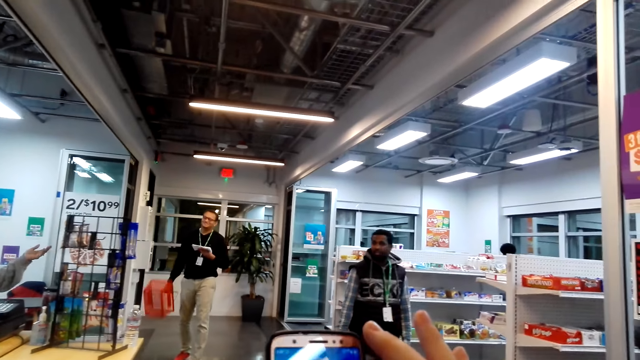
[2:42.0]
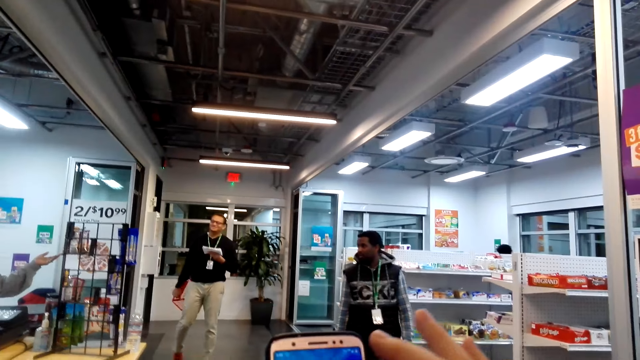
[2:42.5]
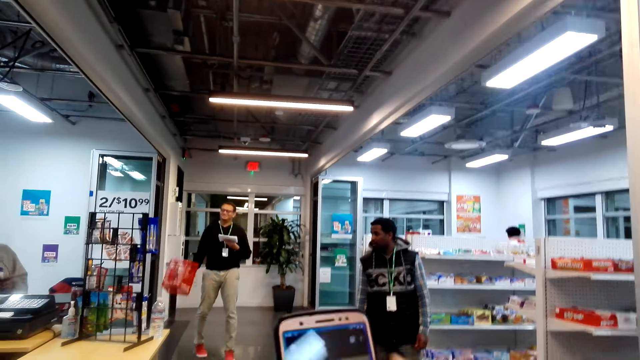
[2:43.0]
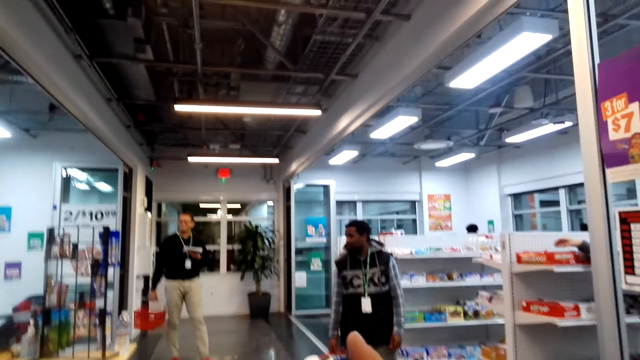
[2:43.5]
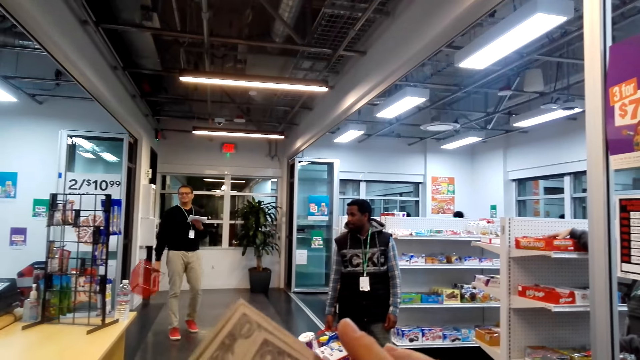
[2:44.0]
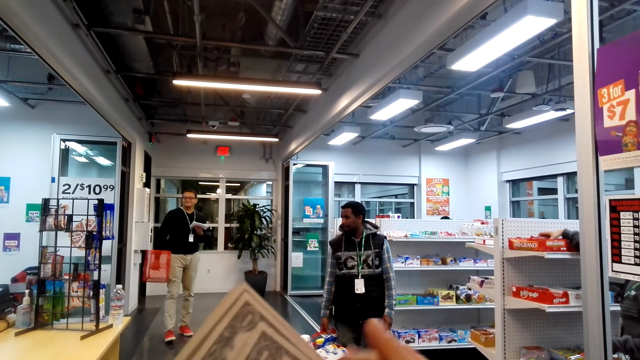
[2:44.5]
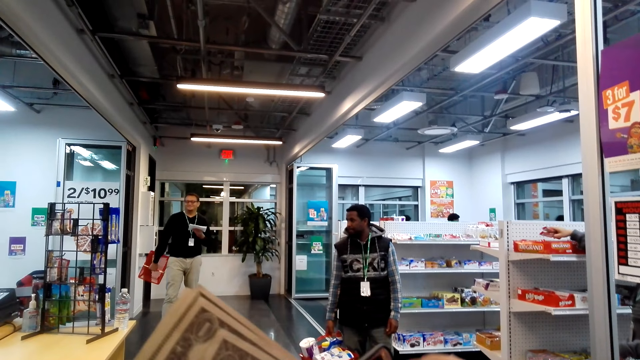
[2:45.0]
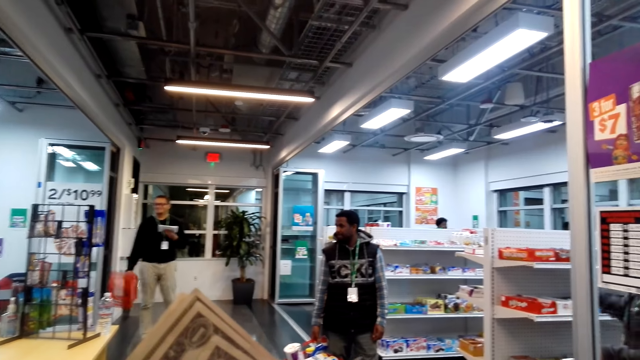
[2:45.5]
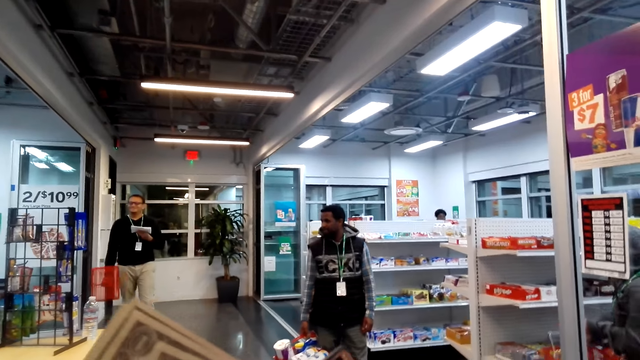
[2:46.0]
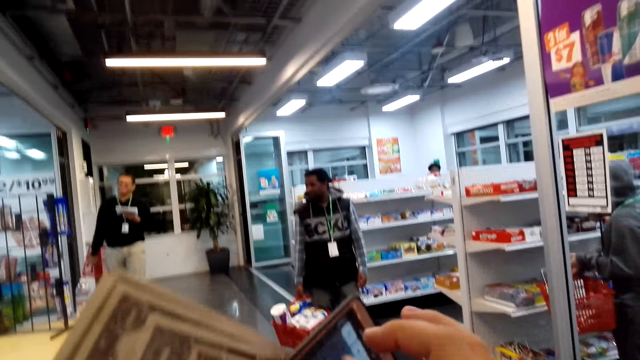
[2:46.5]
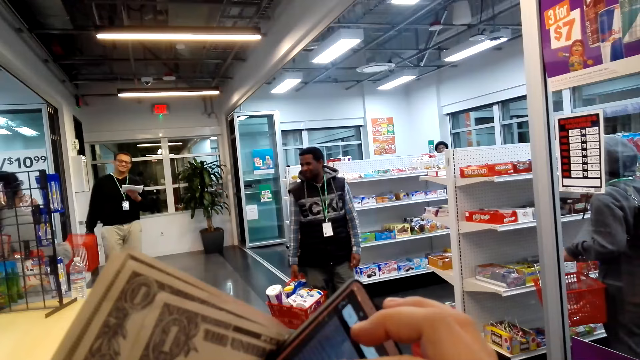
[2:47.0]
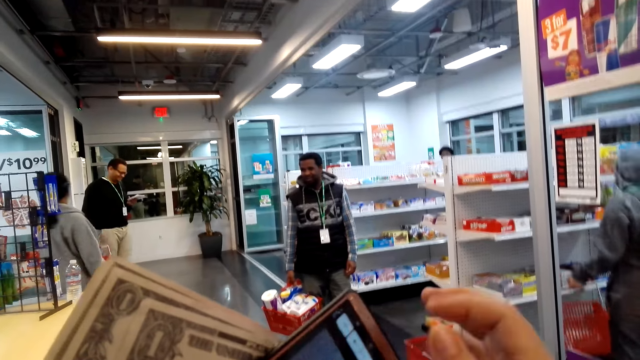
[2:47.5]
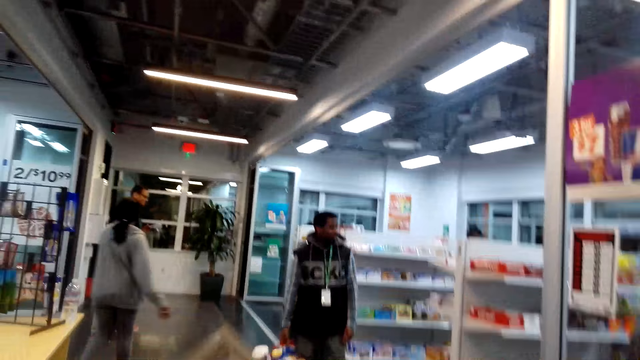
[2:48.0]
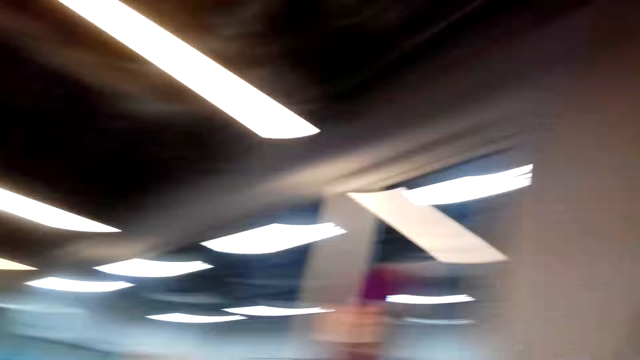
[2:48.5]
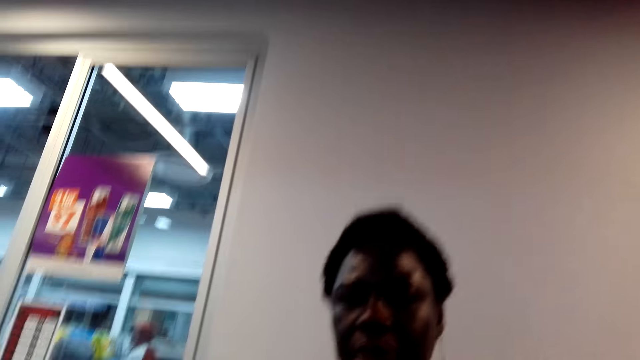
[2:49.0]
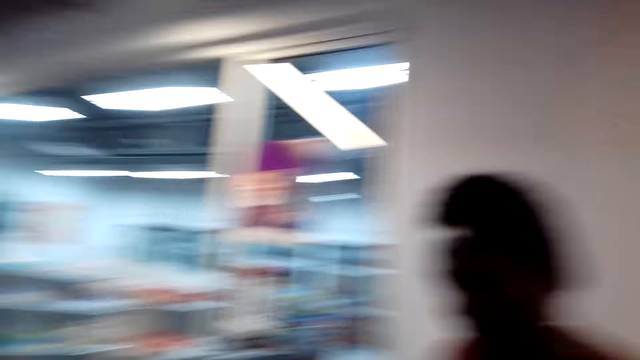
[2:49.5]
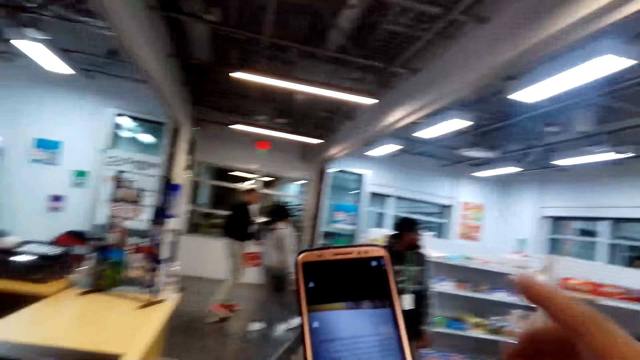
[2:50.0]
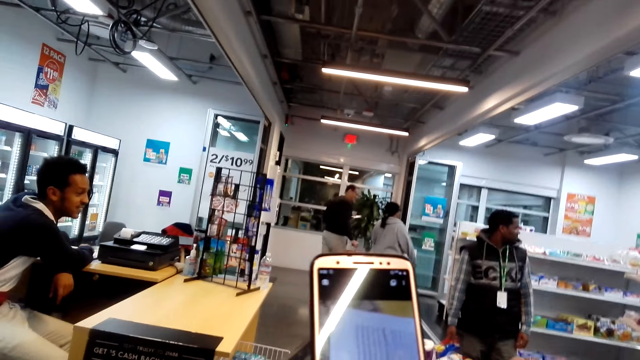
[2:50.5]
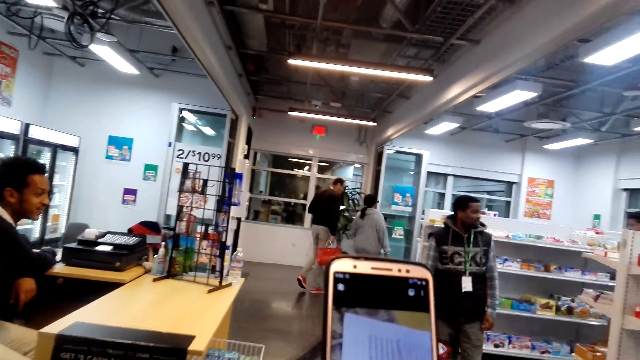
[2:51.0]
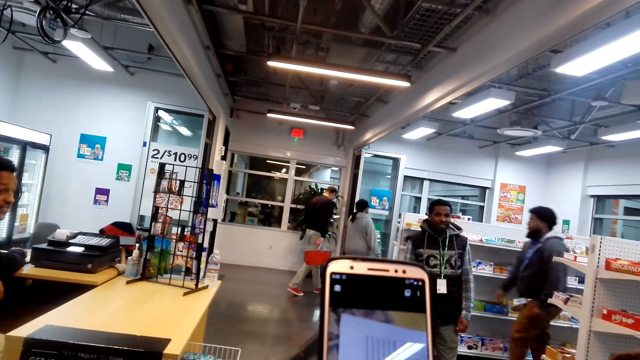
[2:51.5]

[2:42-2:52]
The camera wearer operates the phone. A man swings a basket. The camera wearer uses the phone. A person picks items on the shelf. The camera wearer looks around. Another person looks at the camera wearer. The camera wearer operates the phone.

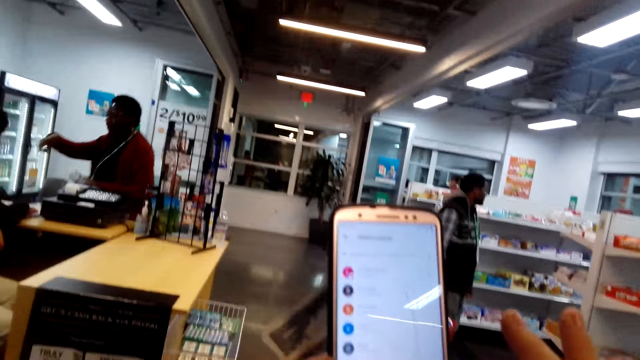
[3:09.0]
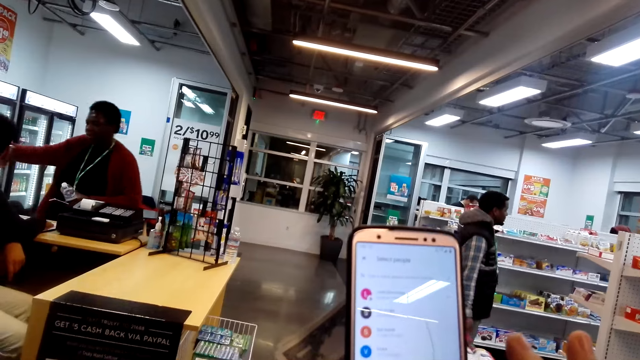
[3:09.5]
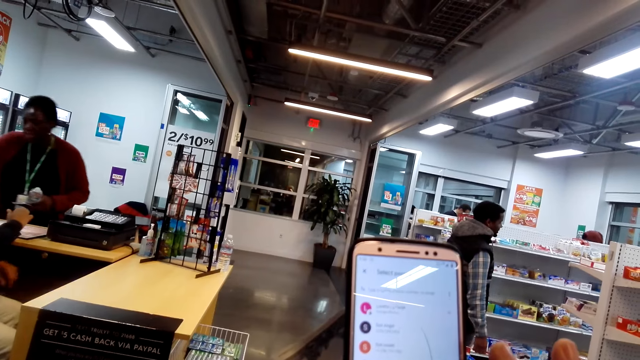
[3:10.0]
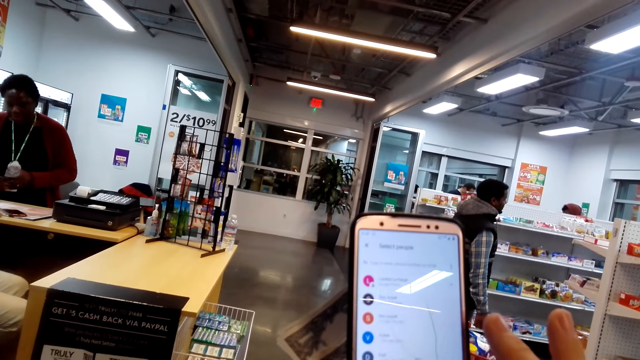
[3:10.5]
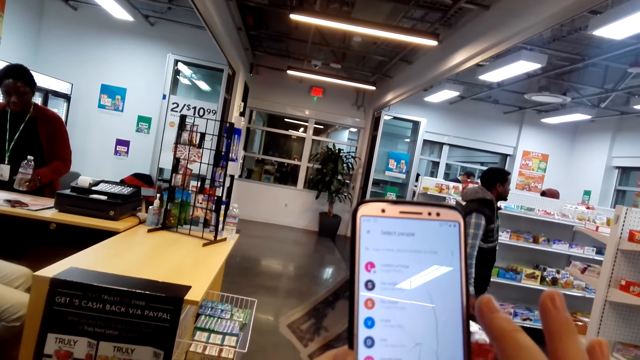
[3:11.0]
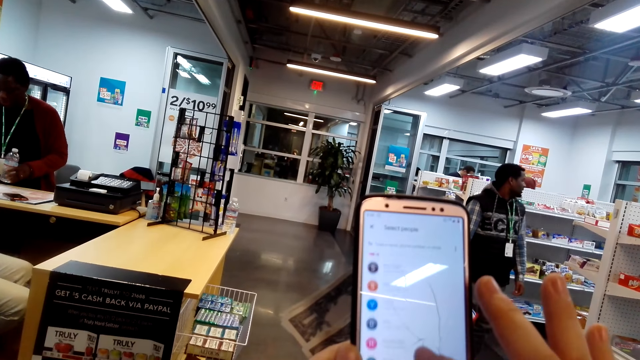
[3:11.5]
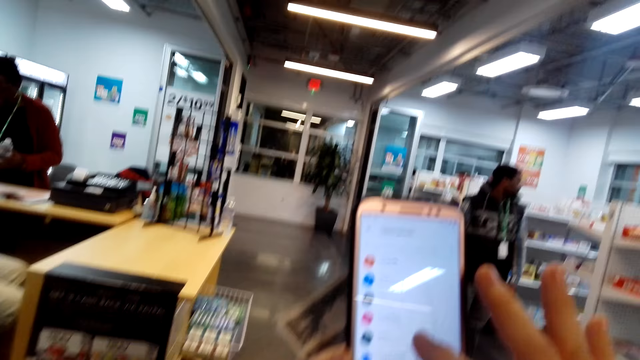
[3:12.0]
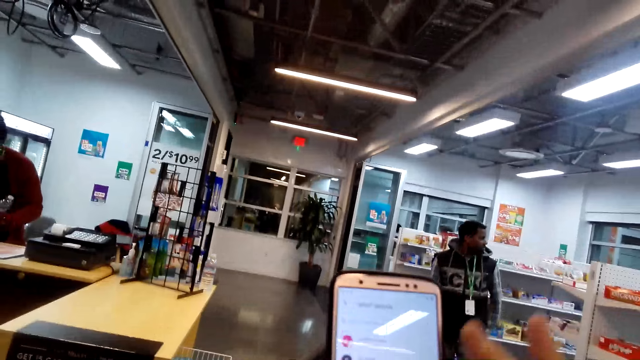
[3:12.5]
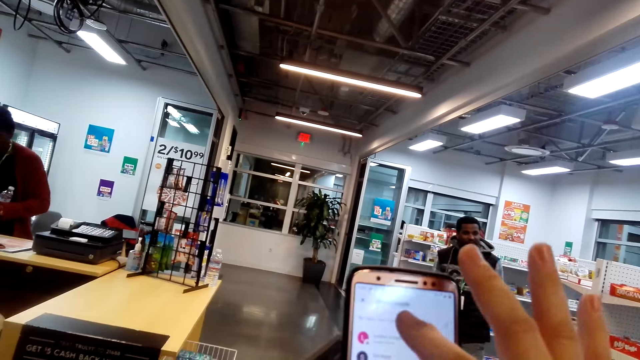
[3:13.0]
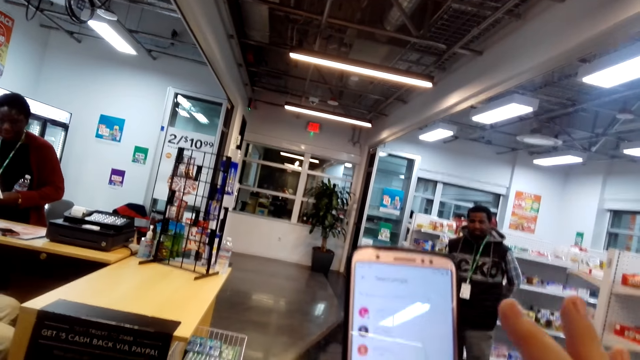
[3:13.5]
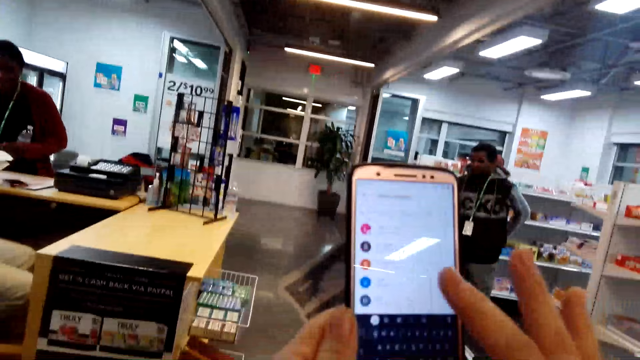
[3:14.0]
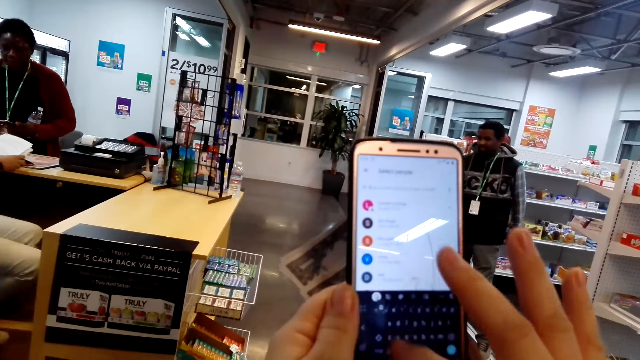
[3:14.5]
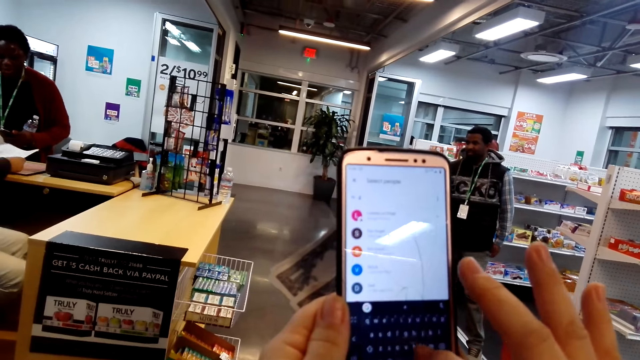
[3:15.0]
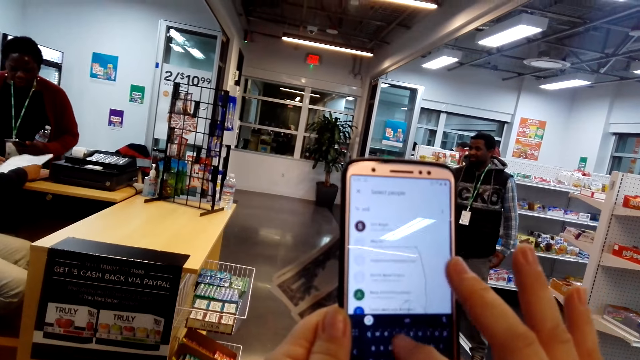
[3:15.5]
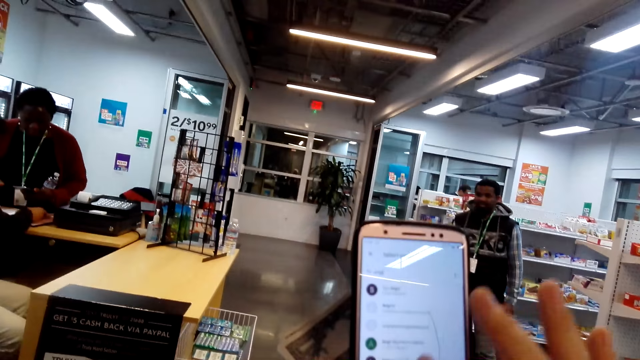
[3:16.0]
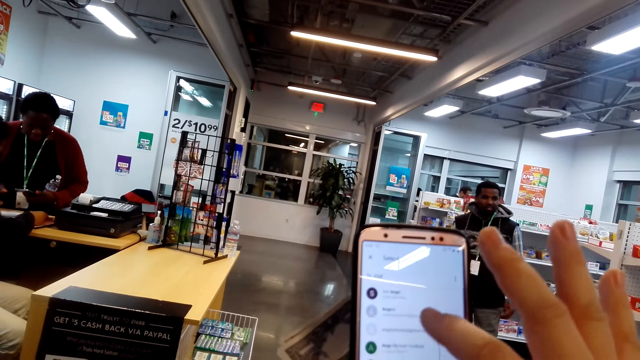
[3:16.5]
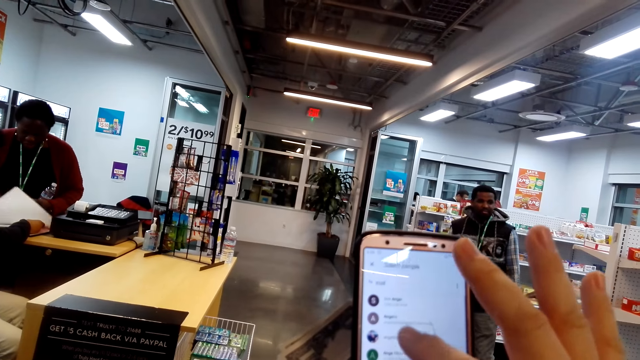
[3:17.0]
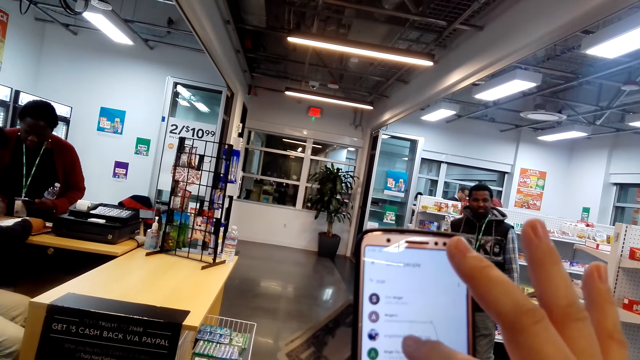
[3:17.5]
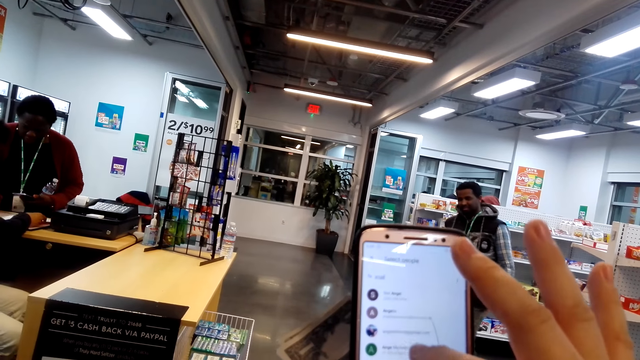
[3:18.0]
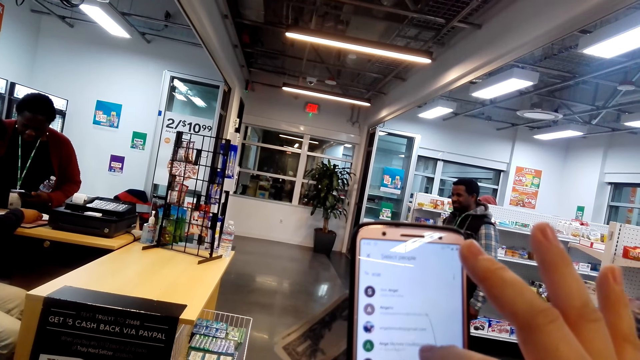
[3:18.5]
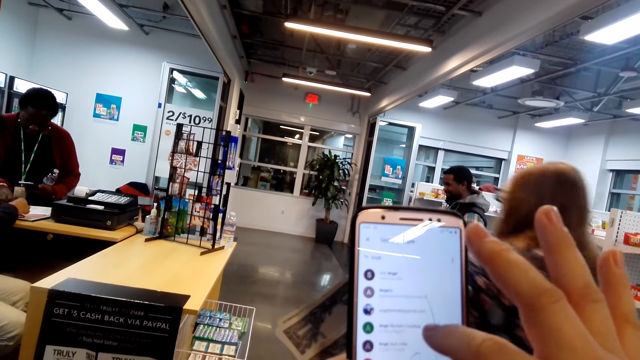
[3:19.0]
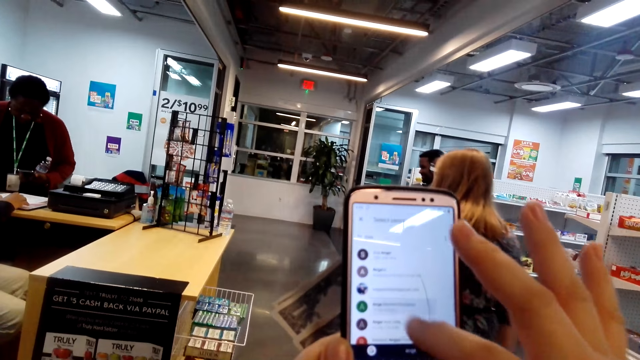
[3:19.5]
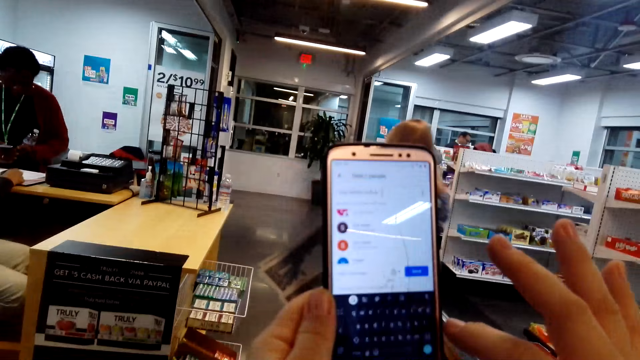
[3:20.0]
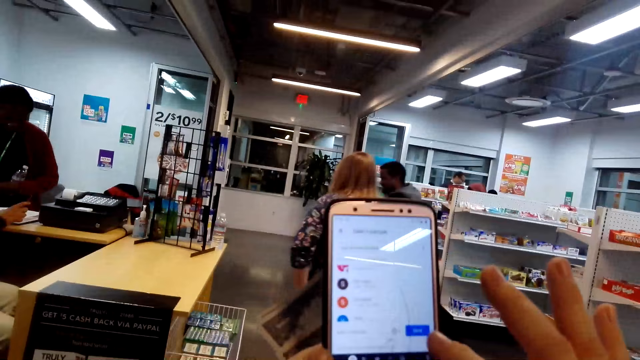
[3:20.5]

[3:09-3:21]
A woman talks. The camera wearer uses the phone. A person turns round. Another person interacts with someone. The camera wearer operates the phone. Another woman walks past the camera wearer.
